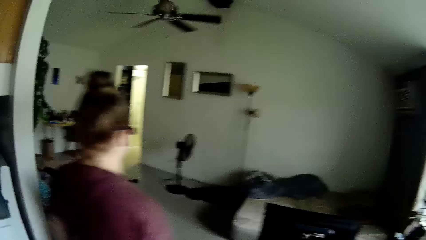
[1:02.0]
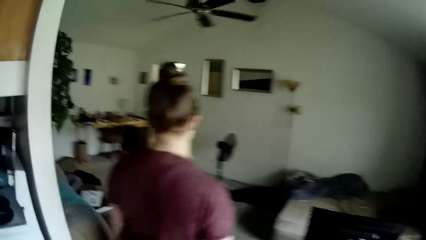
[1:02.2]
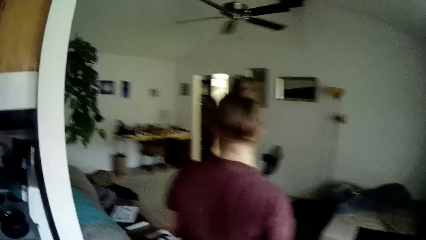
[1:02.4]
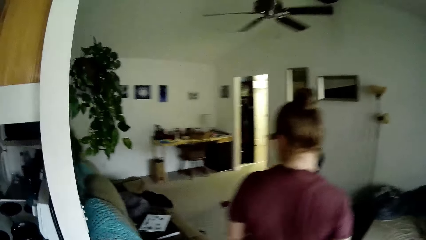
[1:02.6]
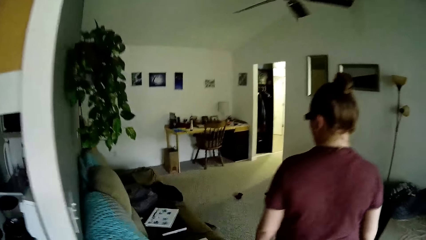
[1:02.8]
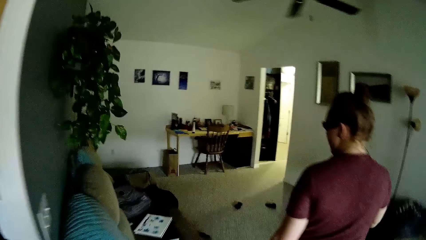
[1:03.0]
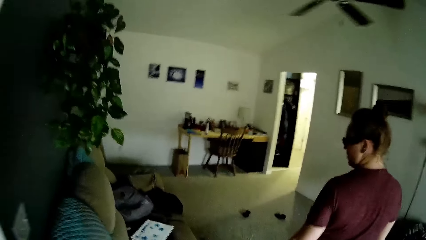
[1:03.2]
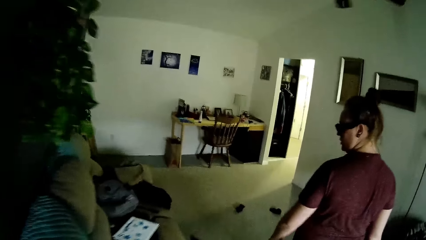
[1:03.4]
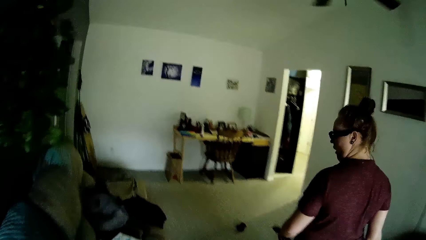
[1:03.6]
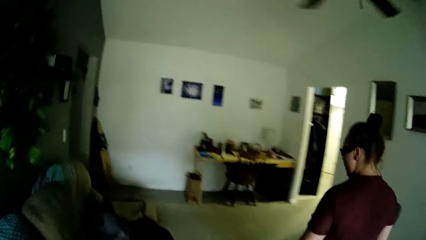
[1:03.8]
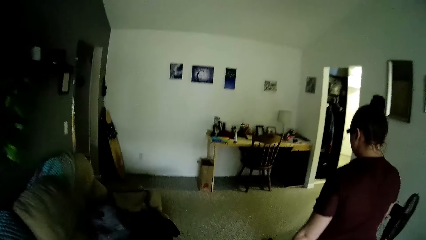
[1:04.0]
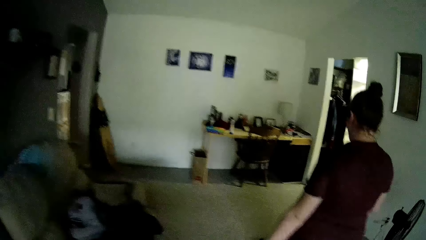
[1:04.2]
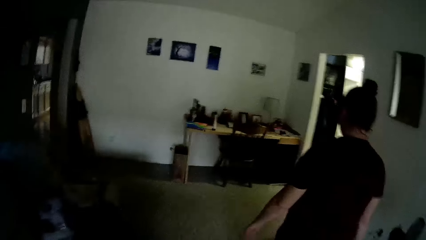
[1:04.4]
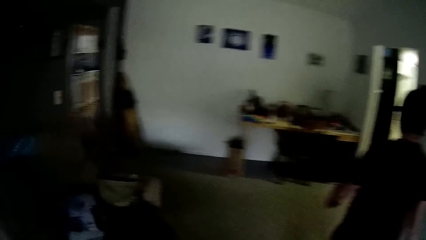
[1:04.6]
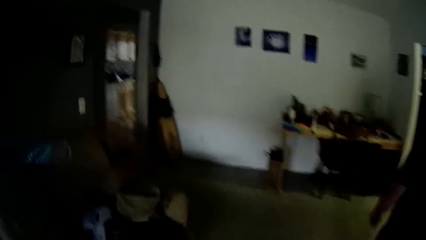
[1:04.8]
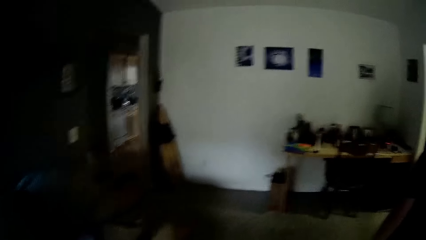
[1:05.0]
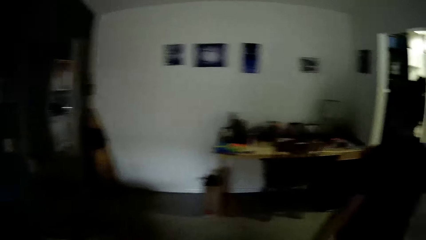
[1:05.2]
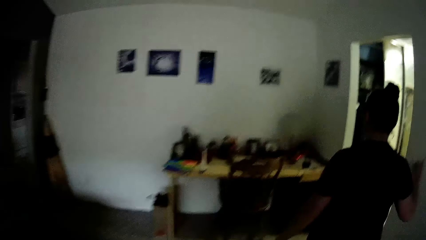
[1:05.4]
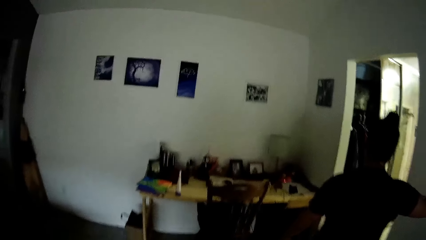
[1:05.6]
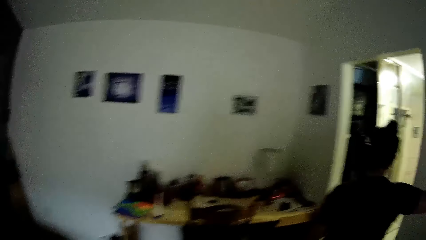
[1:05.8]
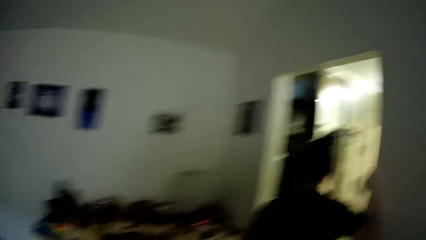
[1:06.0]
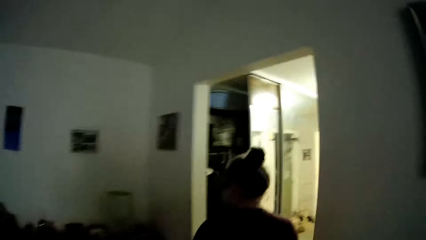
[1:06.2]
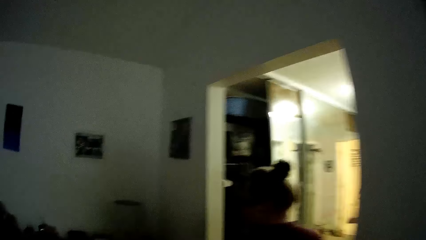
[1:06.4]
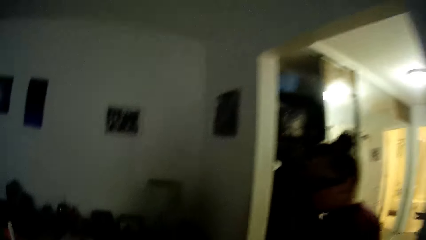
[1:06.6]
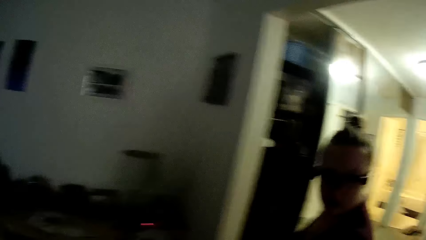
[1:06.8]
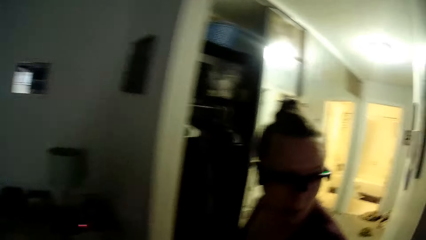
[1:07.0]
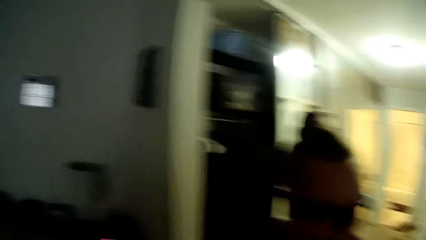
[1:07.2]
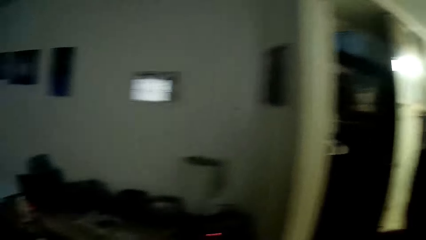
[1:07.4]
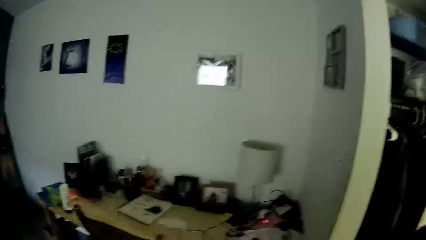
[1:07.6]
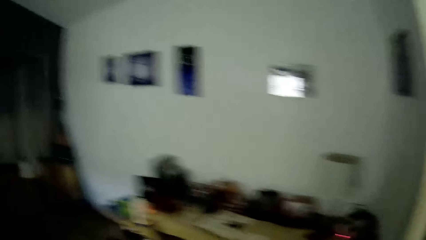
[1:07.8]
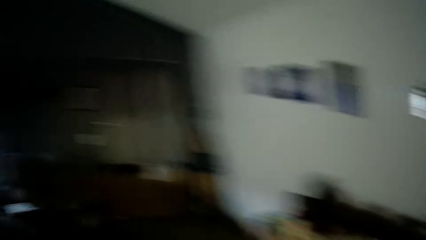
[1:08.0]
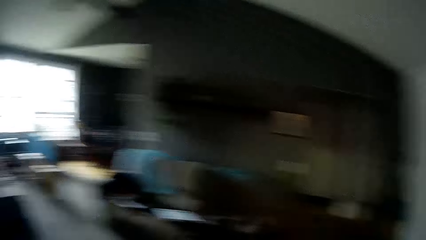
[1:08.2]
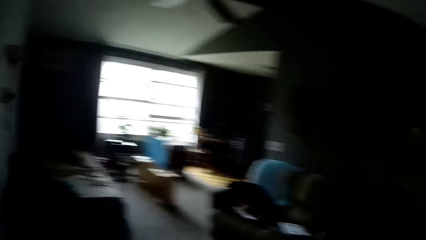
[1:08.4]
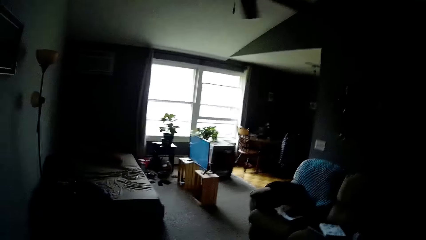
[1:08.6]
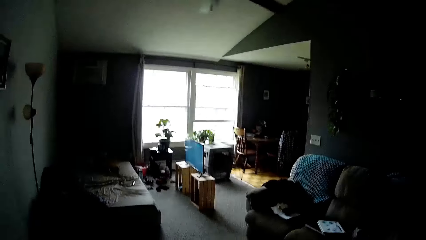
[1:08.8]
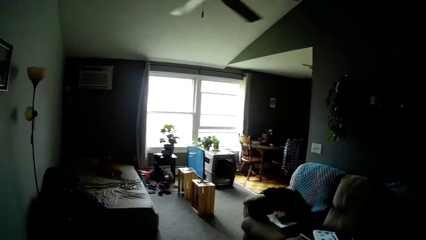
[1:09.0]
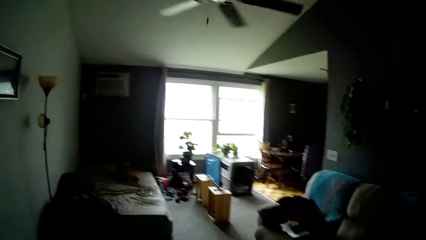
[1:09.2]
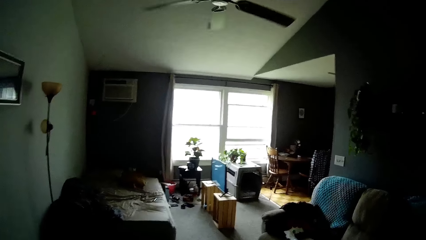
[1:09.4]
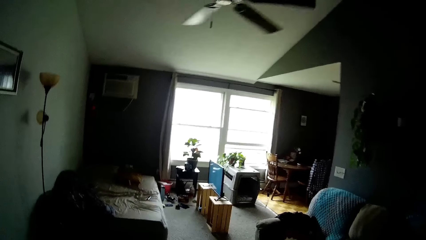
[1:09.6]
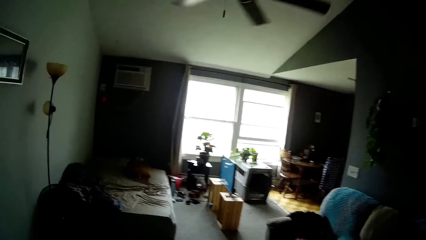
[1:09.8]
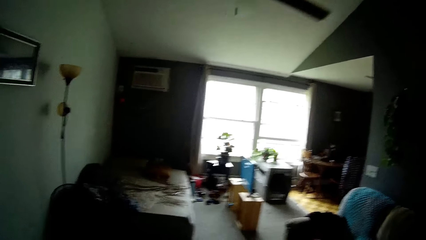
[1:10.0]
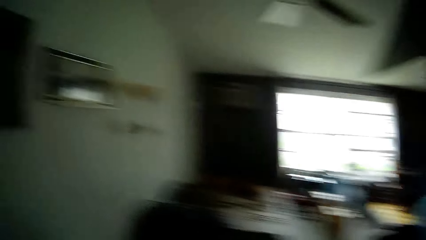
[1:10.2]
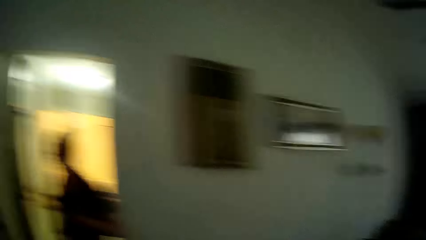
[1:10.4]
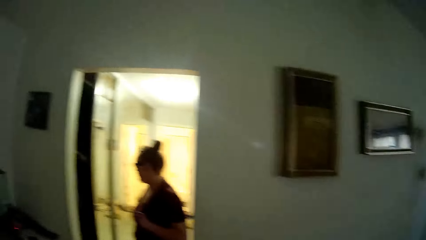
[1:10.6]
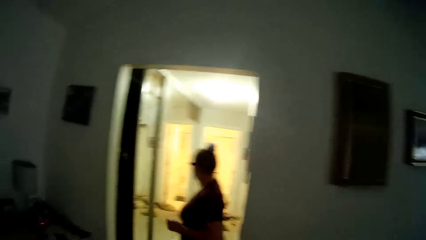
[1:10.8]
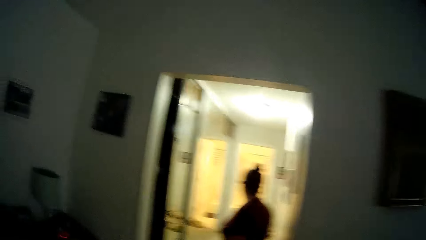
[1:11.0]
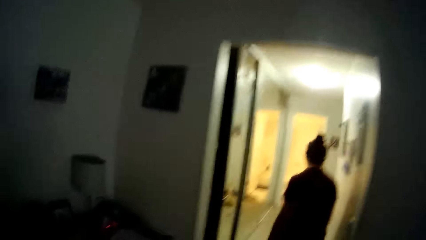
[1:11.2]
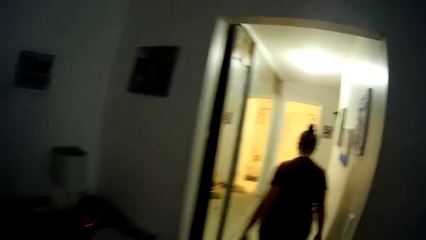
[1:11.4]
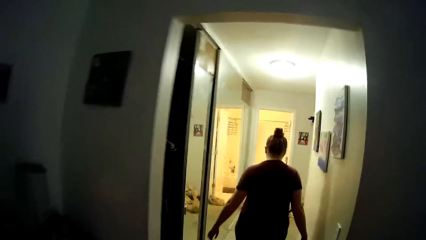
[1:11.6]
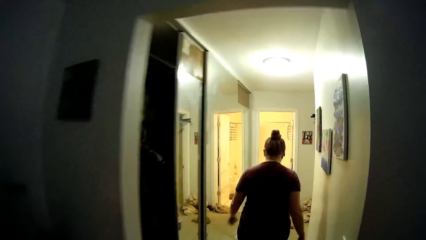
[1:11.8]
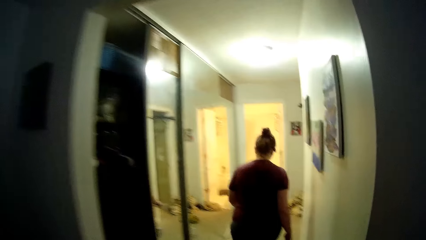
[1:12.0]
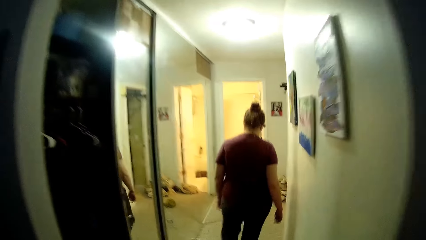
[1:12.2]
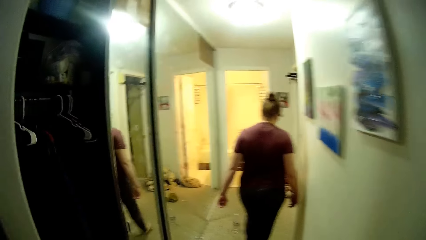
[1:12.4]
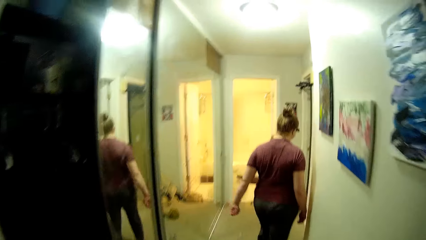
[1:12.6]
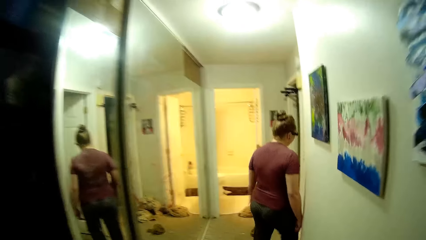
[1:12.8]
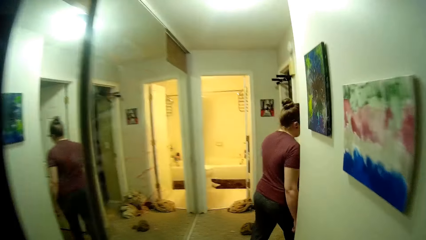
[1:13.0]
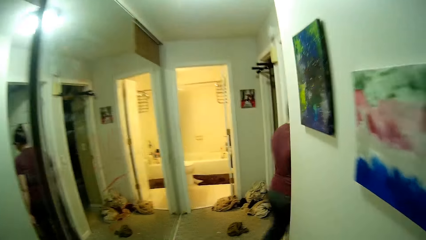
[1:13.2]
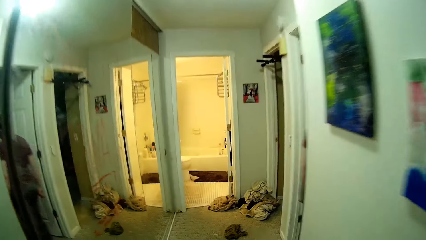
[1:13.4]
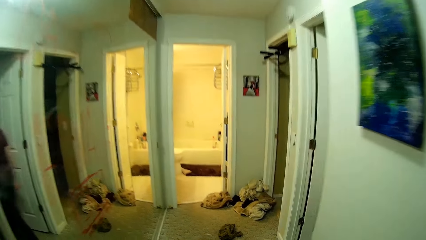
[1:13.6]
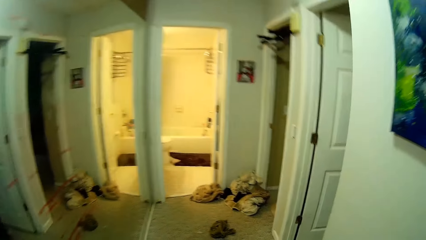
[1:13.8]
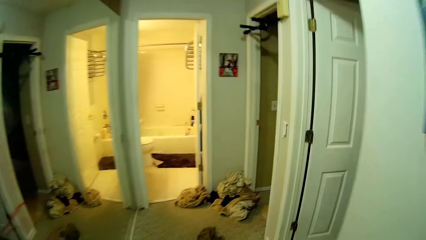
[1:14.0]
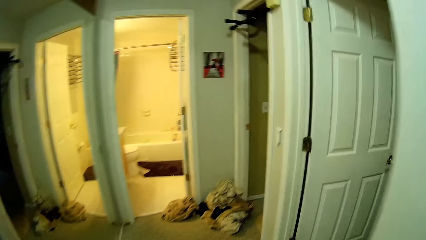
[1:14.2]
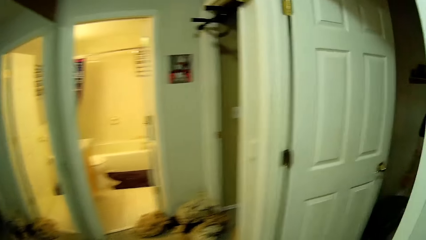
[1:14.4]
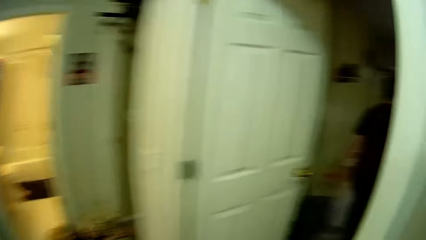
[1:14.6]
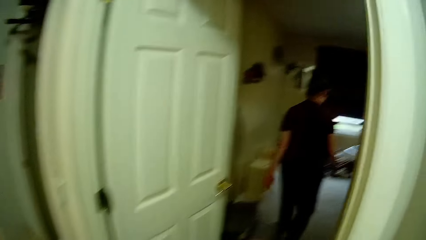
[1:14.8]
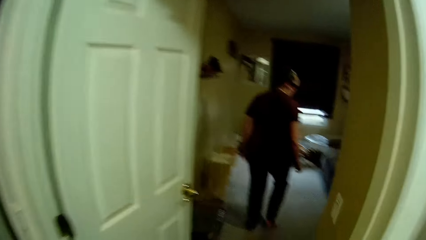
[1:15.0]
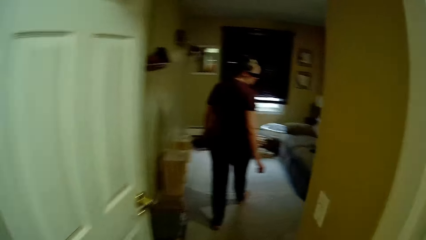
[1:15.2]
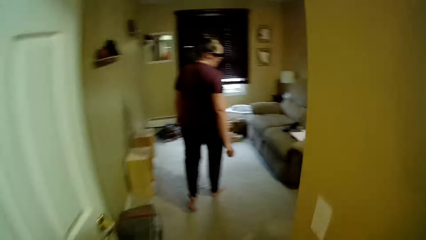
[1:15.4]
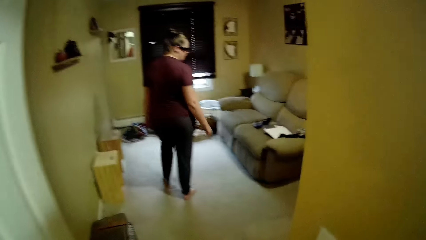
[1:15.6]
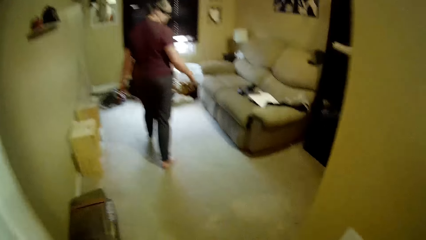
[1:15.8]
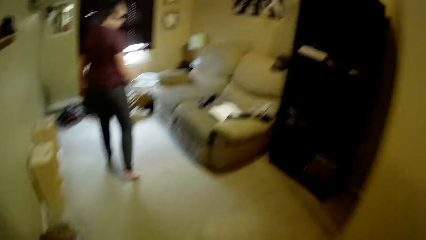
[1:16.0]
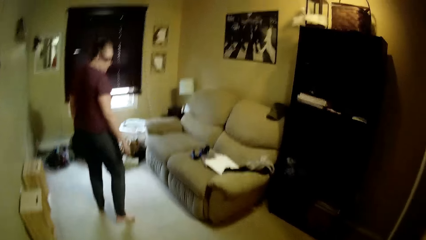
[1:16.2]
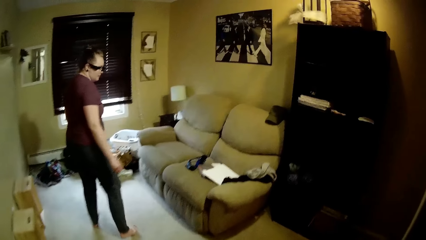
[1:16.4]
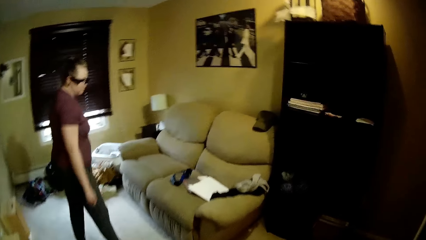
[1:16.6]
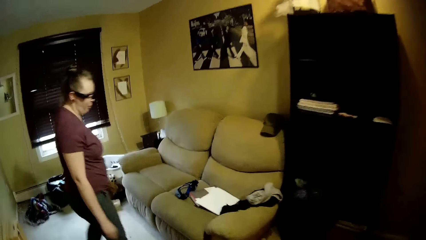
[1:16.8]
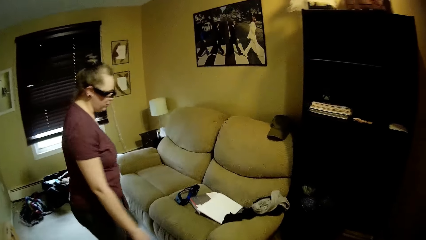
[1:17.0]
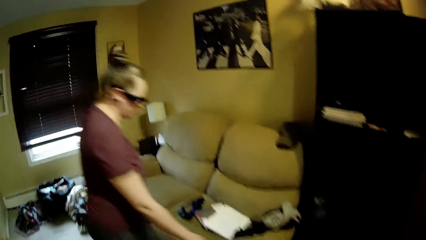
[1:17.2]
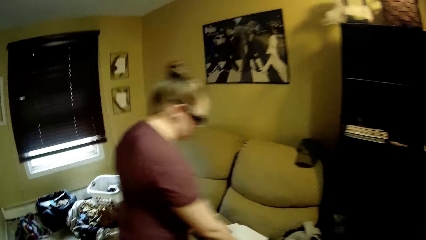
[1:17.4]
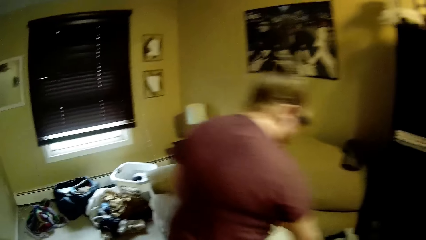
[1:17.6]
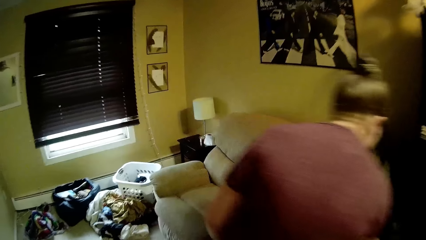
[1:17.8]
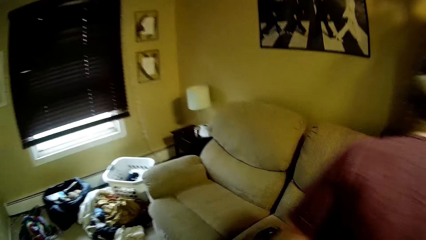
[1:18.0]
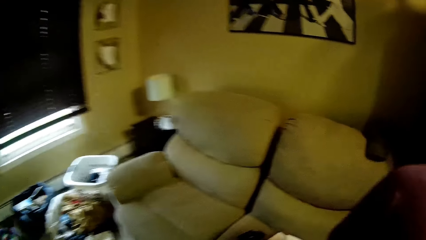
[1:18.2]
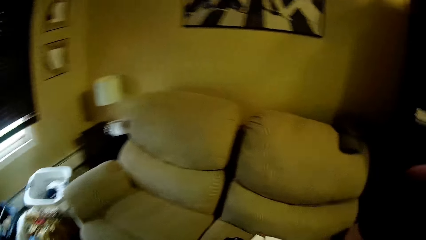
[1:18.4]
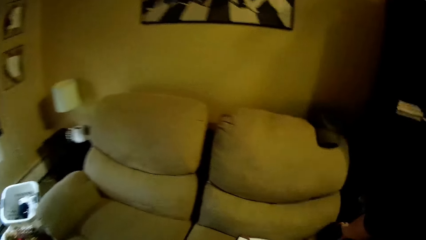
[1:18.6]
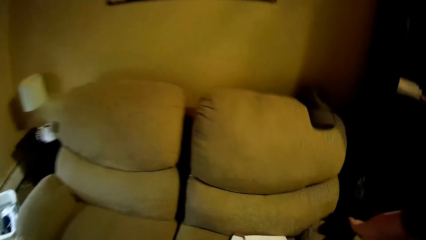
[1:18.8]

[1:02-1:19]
The camera wearer walks around the house with the woman.
